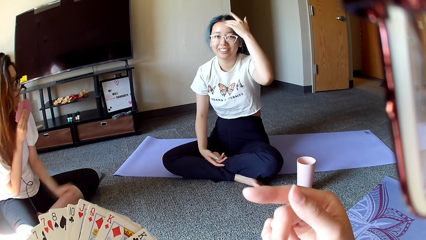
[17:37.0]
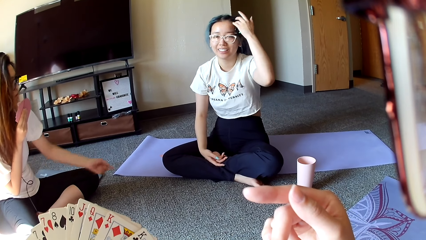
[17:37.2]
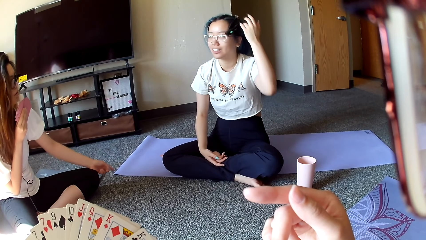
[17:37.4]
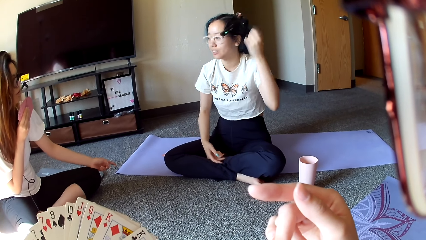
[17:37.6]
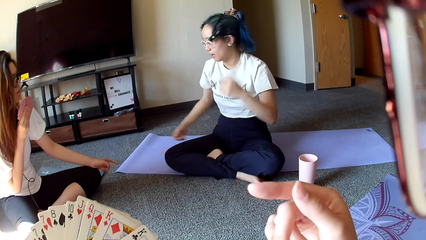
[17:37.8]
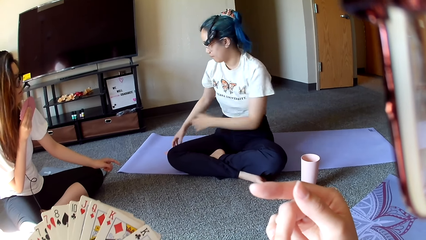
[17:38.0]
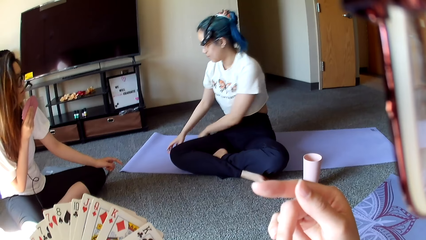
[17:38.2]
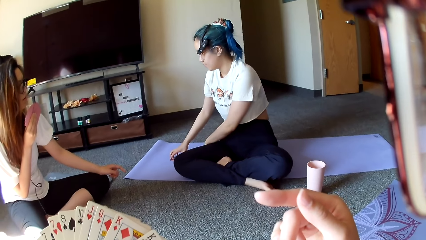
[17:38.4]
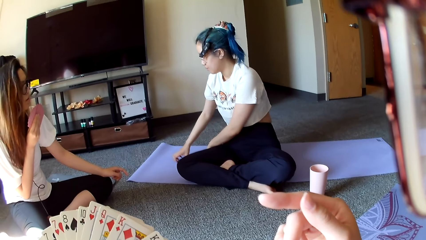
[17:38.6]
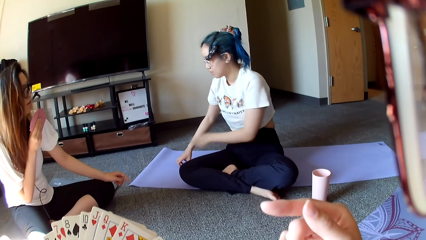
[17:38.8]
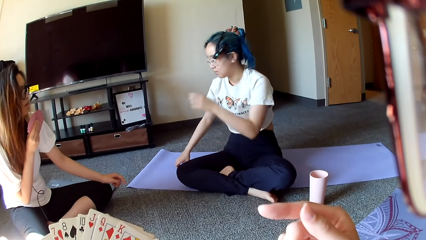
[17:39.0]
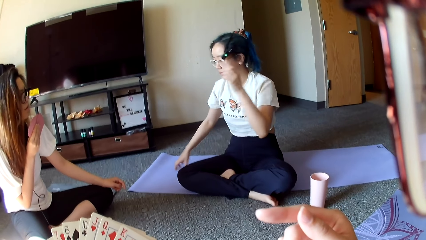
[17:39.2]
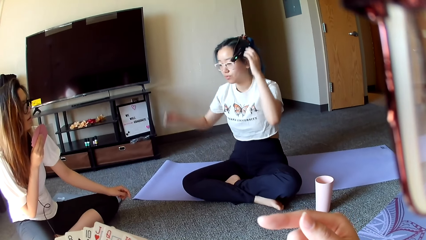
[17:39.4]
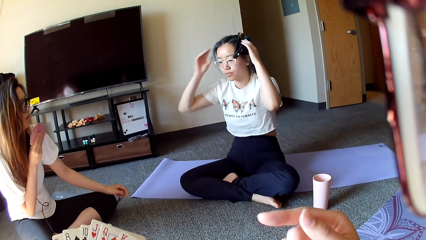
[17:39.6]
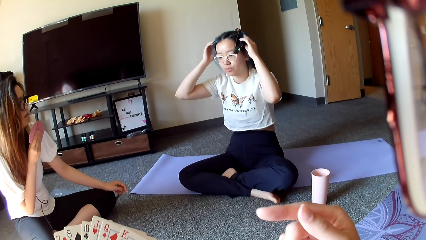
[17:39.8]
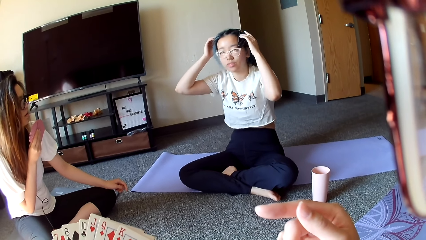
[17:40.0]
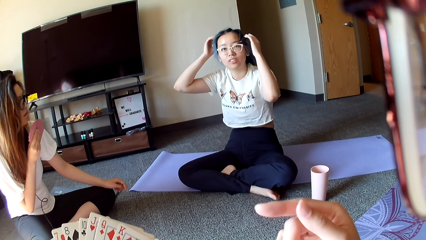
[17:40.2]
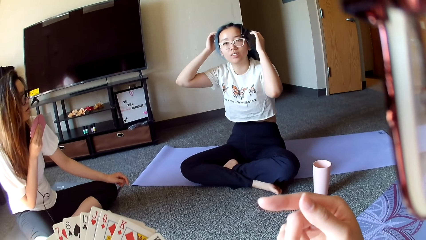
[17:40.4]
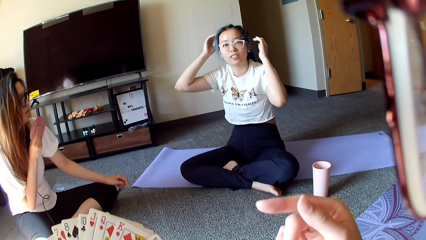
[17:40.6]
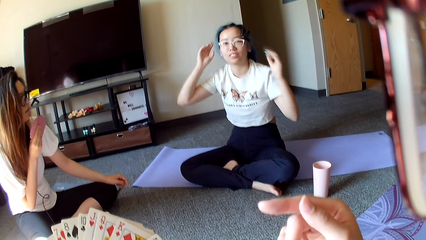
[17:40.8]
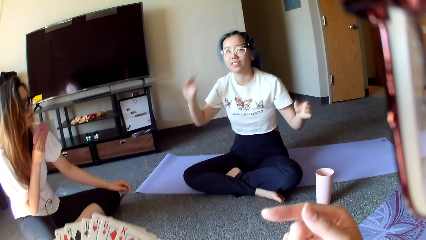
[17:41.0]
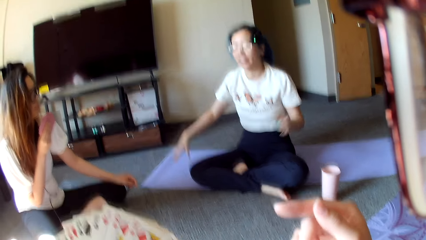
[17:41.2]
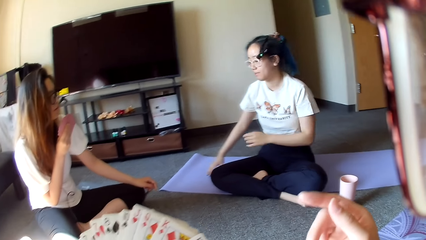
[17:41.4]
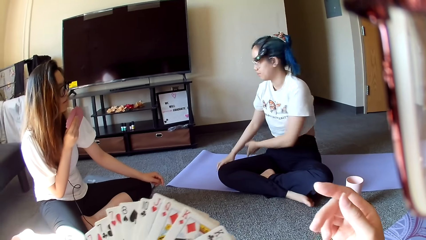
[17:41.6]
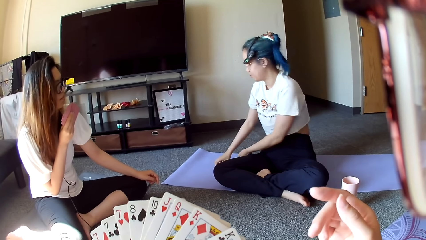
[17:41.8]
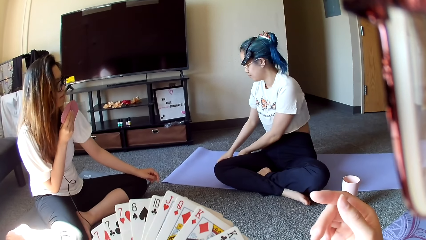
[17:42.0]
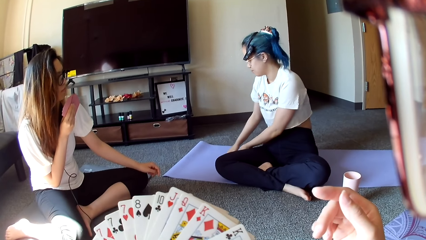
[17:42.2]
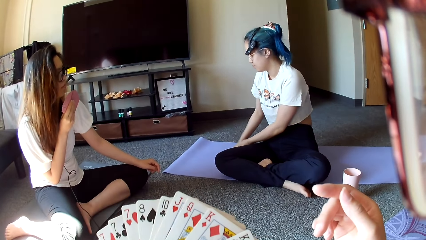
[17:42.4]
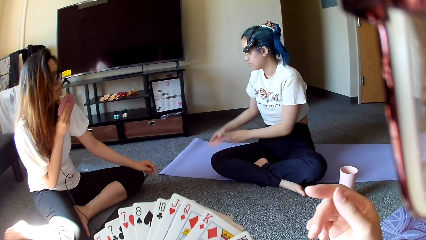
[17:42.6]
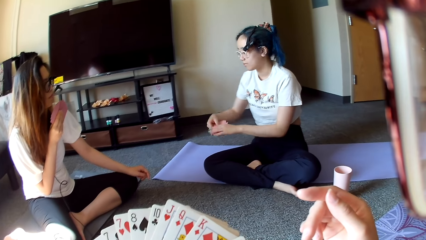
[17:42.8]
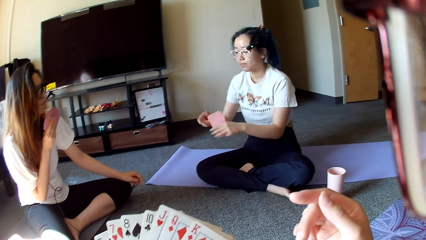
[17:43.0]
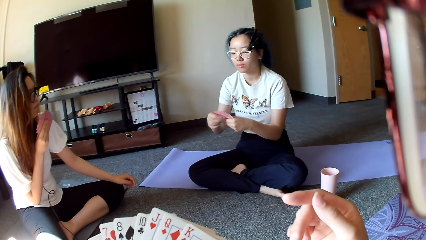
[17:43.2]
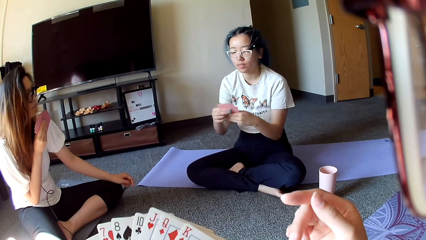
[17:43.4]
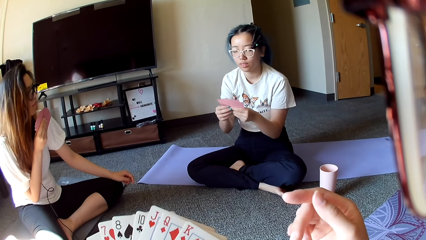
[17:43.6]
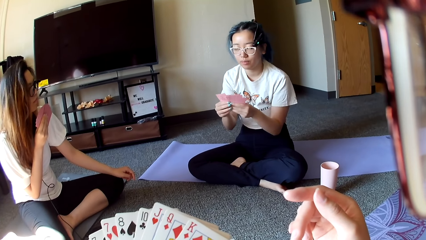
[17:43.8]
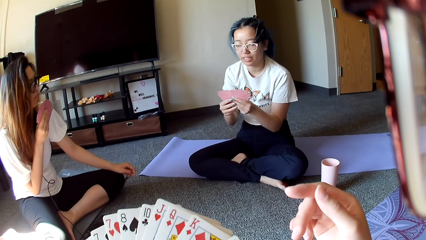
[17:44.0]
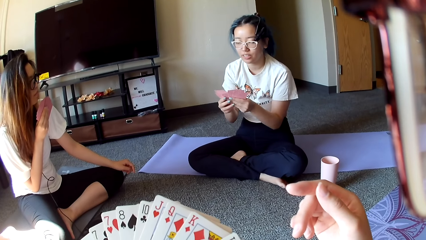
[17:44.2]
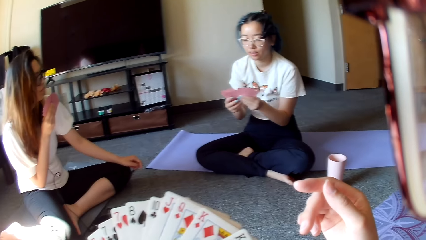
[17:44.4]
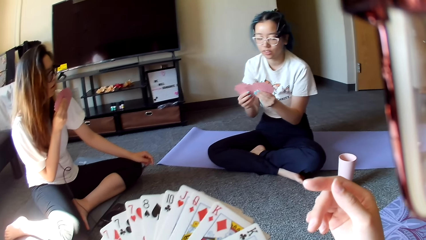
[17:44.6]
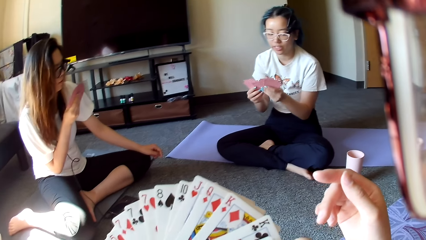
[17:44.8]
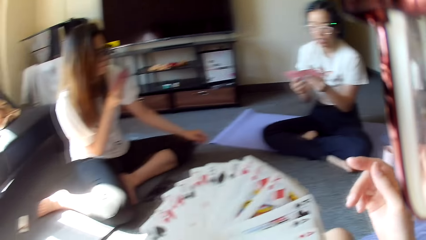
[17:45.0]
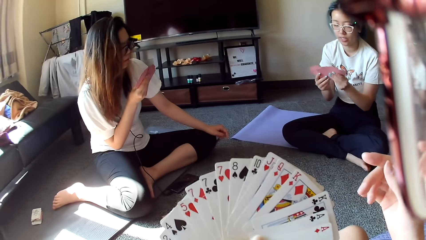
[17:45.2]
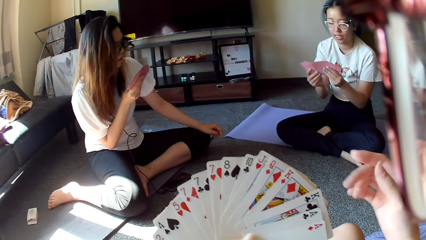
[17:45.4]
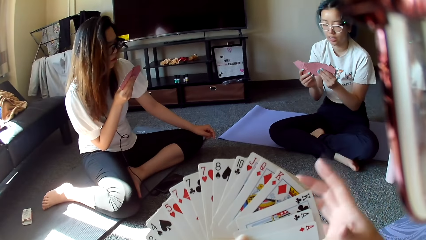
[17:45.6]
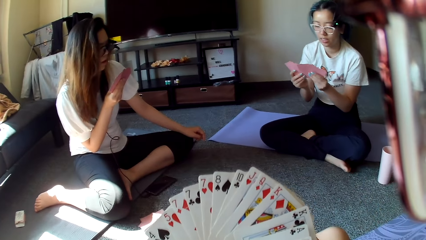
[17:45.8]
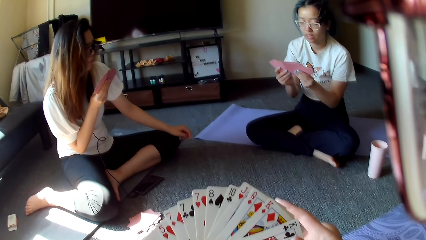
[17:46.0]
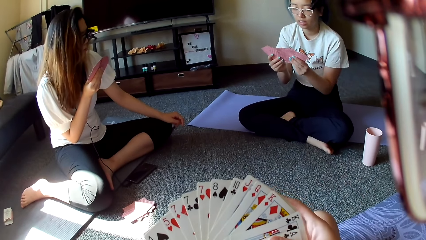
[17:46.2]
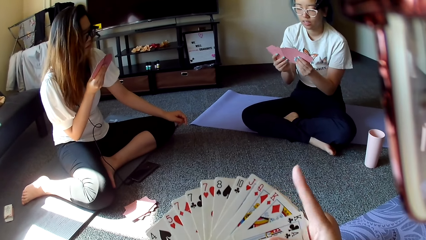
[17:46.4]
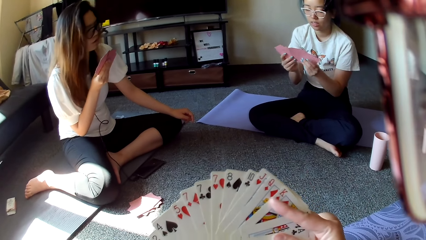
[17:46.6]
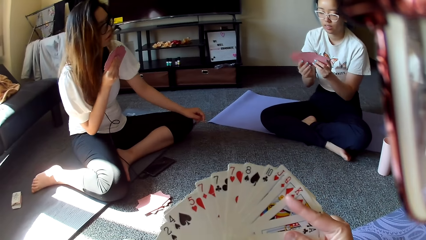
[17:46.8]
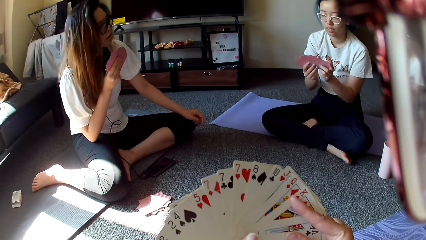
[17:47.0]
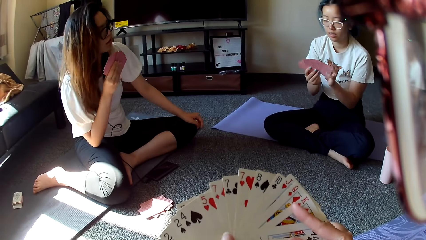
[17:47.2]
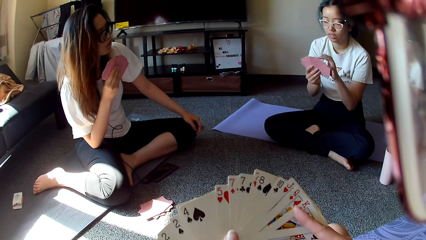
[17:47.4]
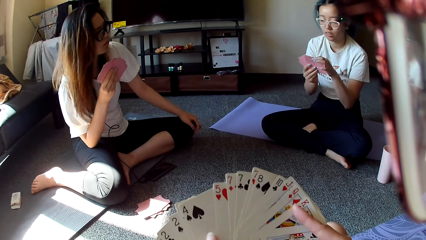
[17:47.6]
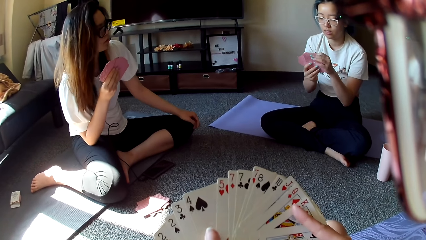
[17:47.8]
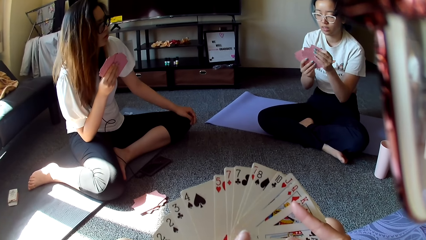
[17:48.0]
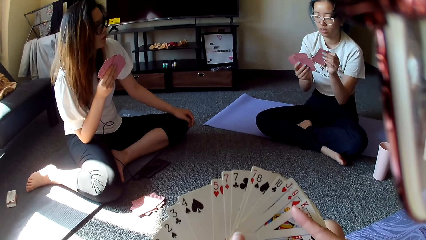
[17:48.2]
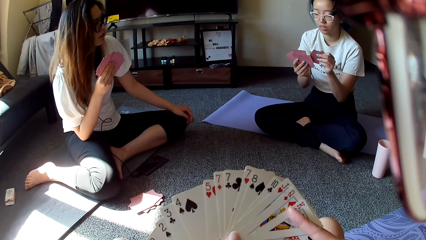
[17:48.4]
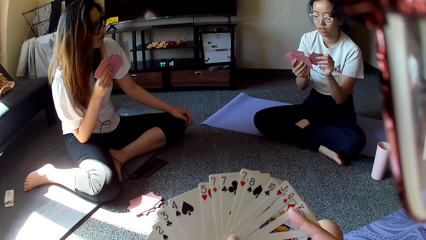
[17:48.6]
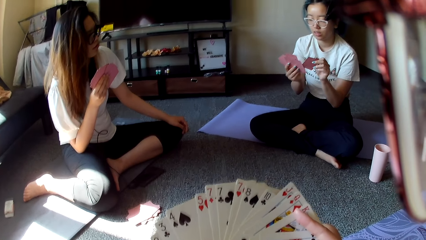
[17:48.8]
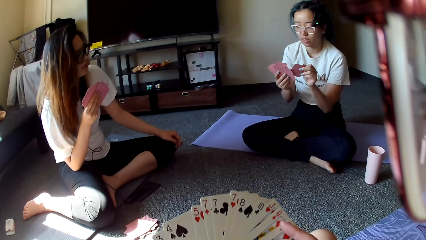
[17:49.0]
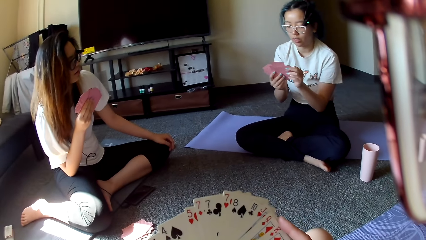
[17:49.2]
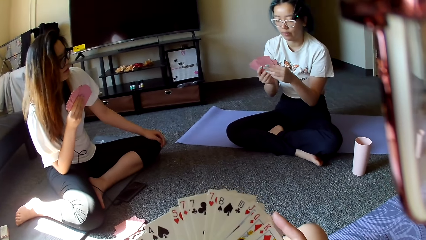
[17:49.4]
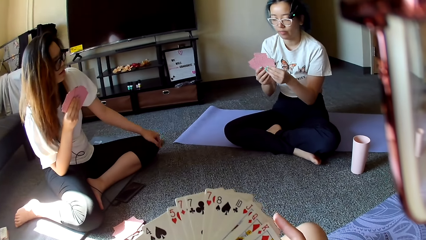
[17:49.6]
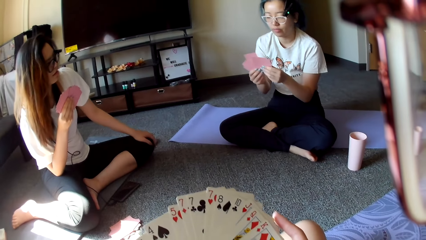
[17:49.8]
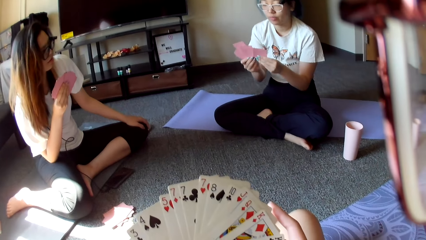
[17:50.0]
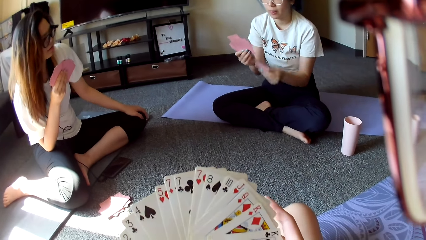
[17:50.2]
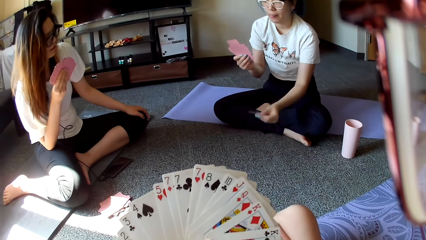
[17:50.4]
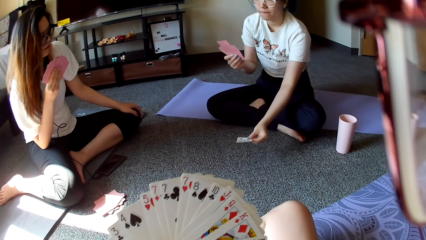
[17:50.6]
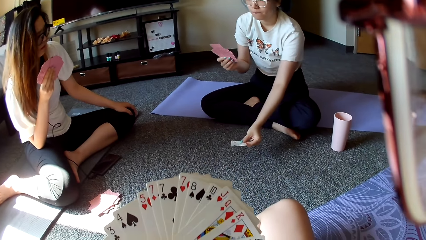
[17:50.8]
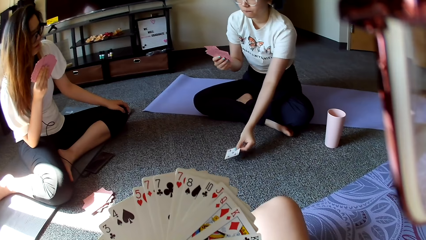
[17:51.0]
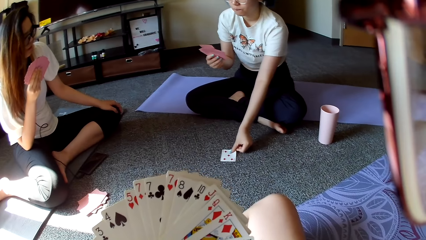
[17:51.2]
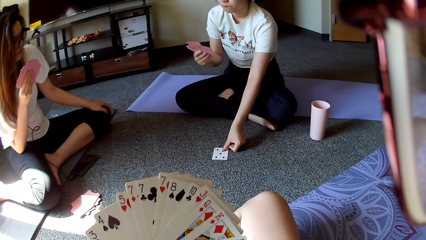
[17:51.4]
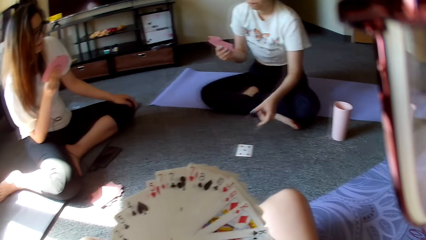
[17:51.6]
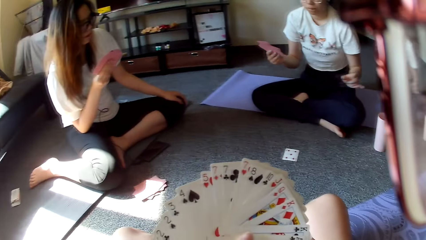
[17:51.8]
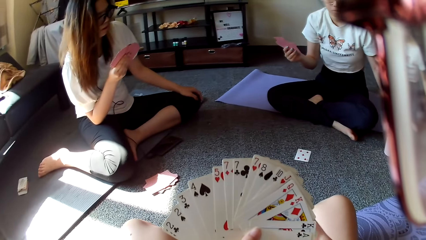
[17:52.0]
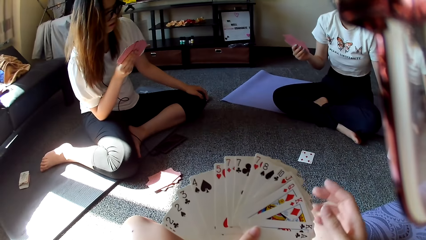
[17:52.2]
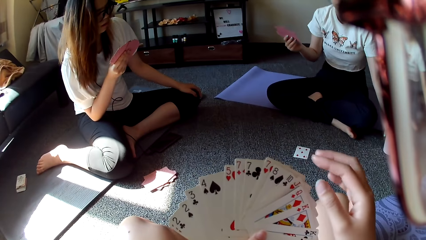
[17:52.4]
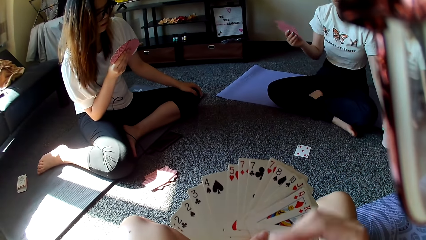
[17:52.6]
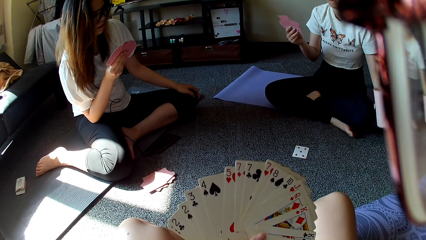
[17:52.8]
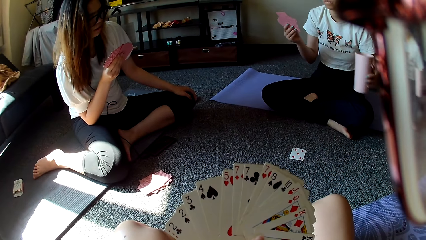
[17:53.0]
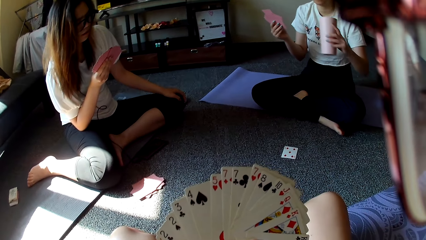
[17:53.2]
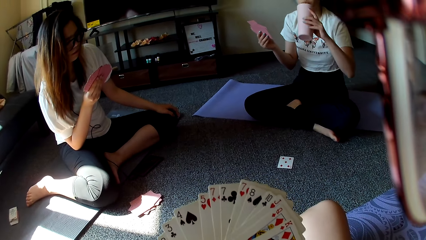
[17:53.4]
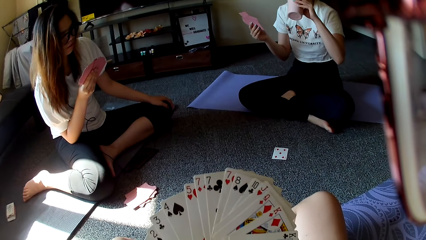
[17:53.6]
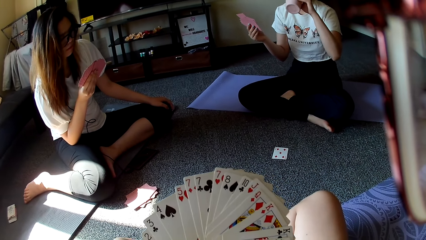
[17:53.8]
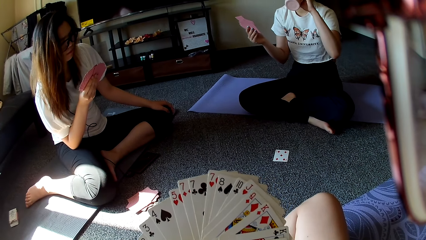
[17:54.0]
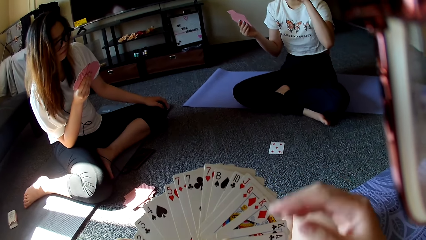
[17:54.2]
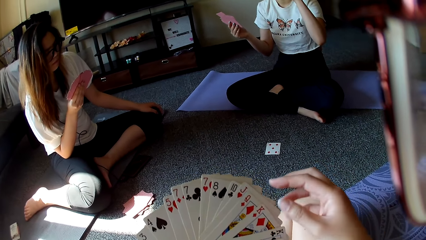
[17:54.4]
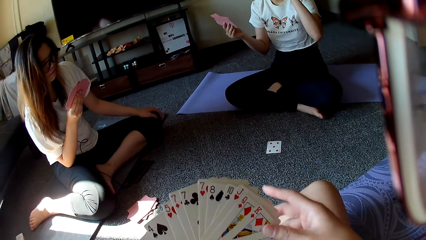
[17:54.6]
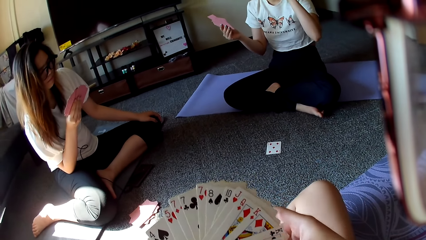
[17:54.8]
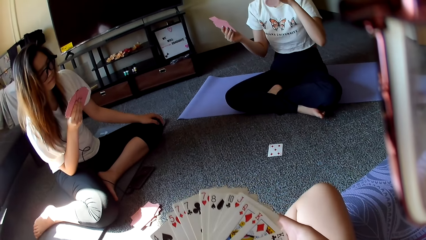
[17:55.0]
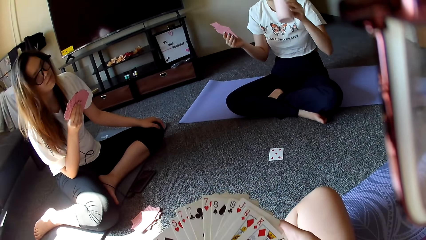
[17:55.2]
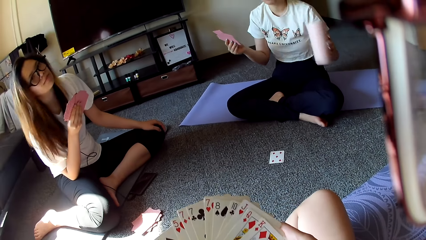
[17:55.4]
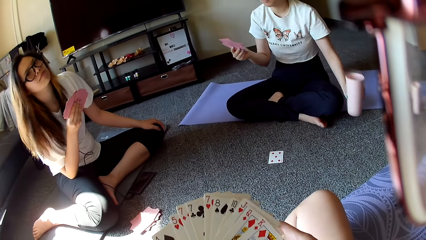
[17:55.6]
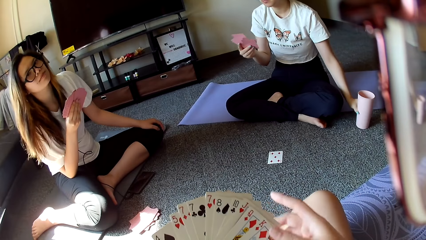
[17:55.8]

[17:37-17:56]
The woman picks up the cards and adjusts the headset. She plays, puts the card down, takes the water glass and drinks from the glass.
